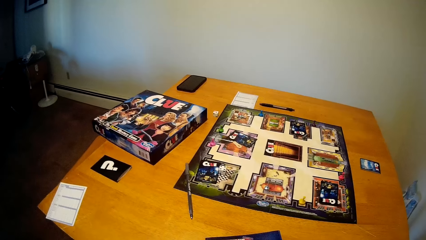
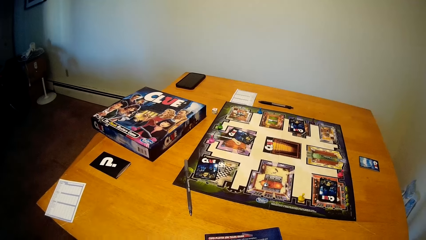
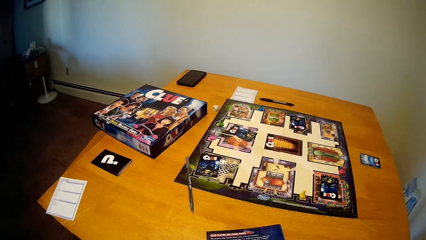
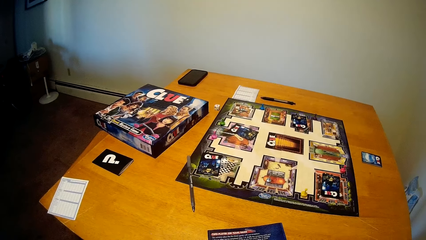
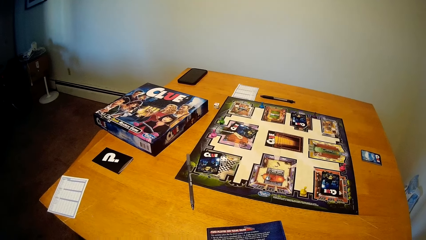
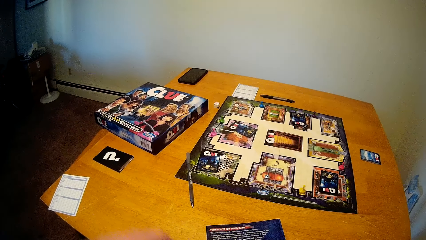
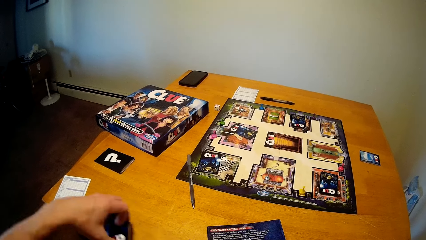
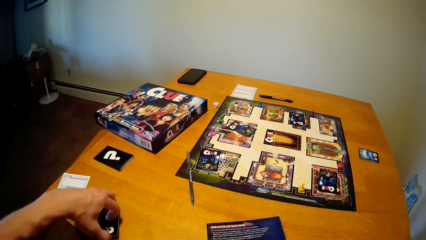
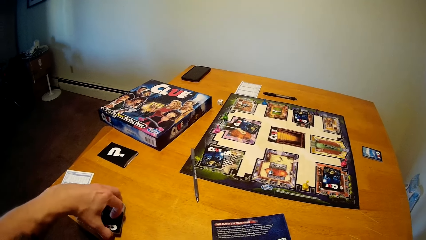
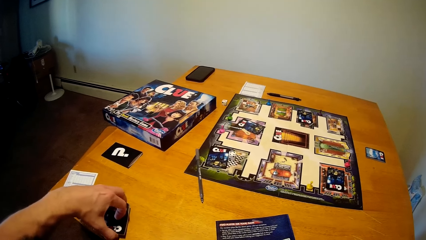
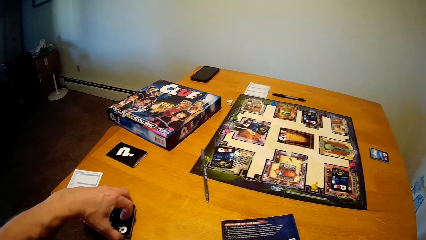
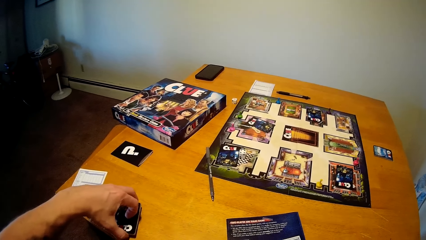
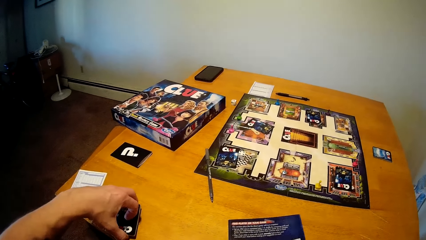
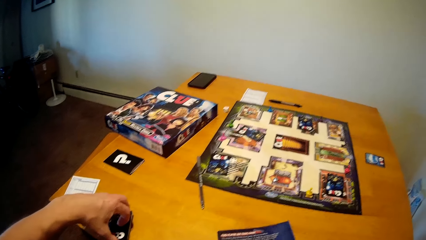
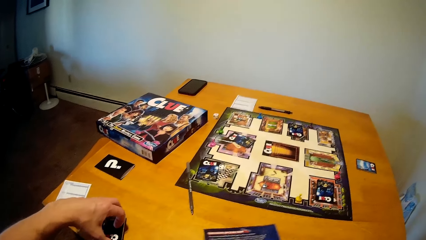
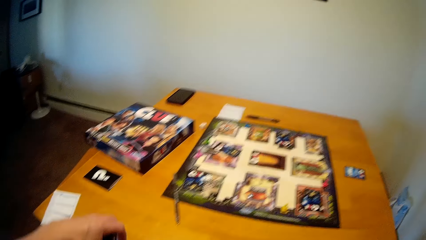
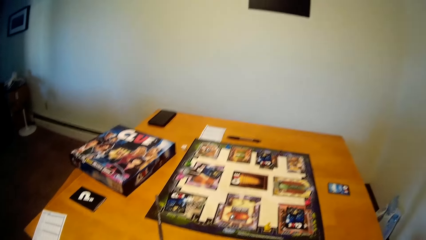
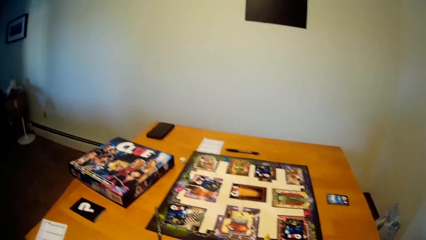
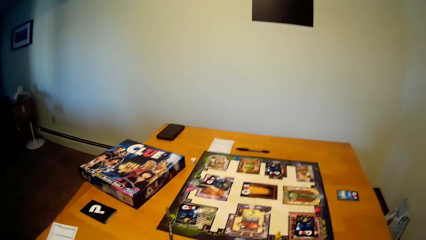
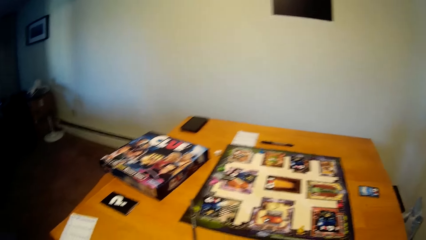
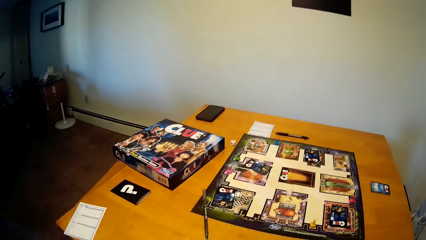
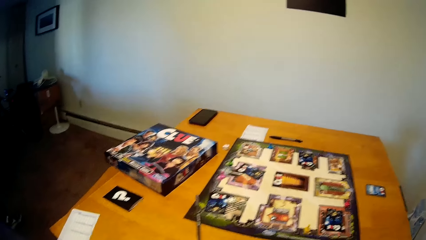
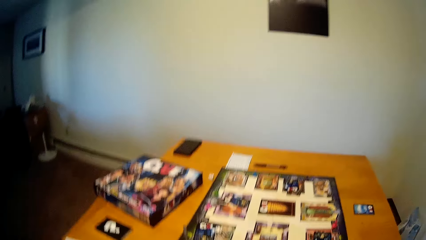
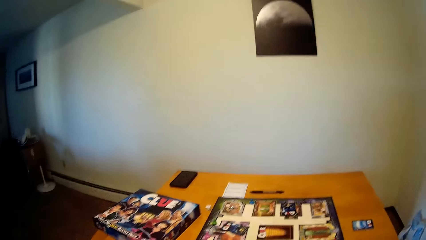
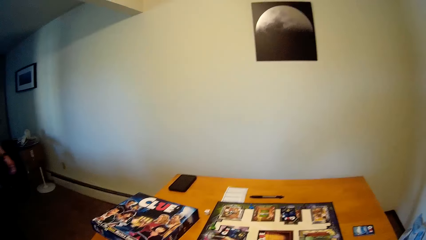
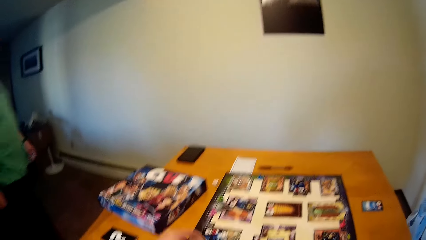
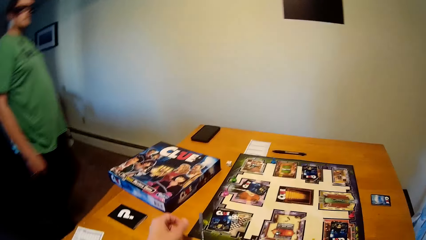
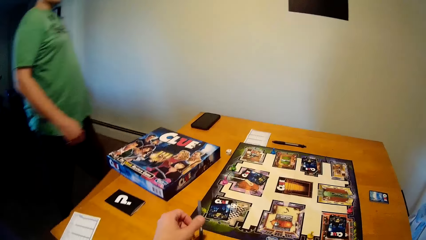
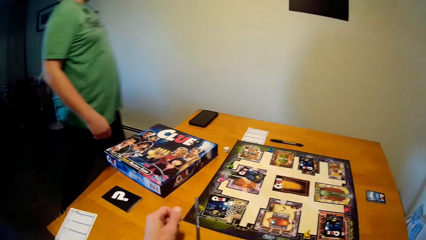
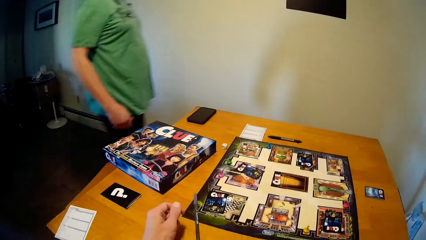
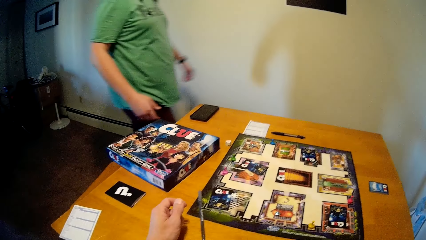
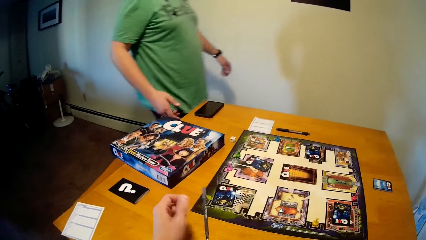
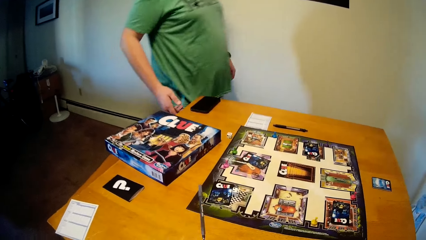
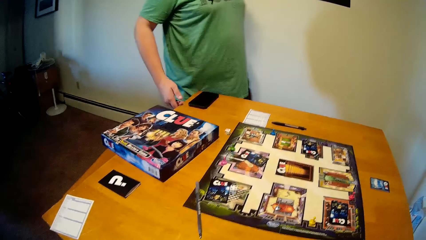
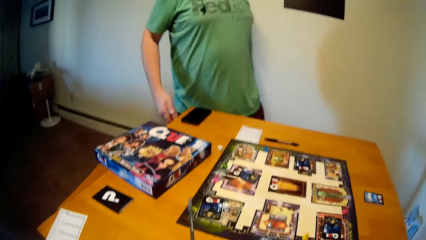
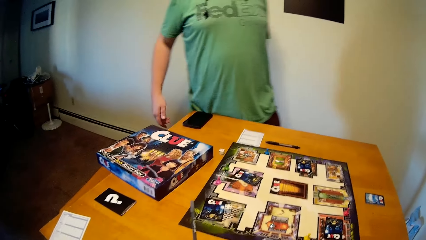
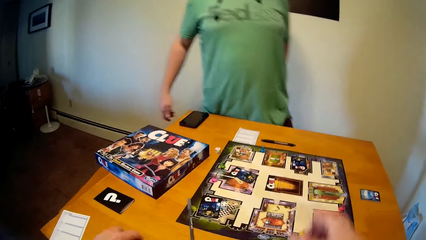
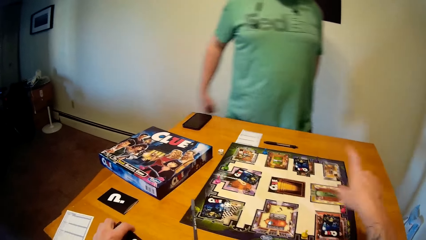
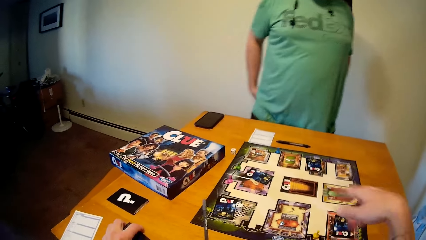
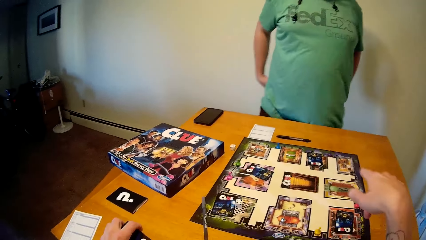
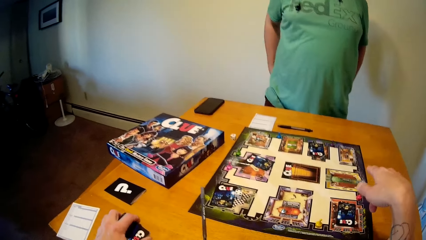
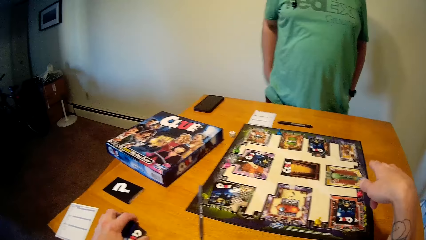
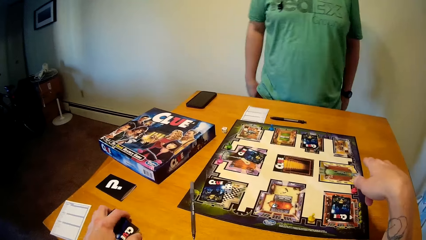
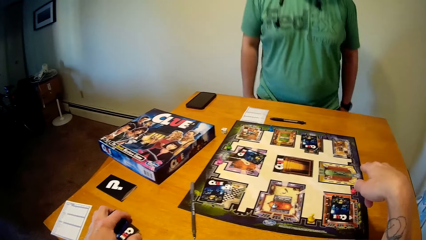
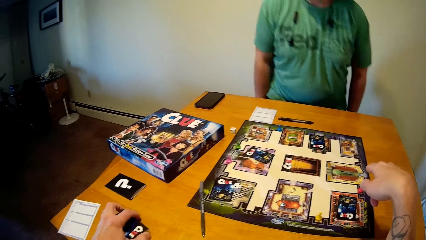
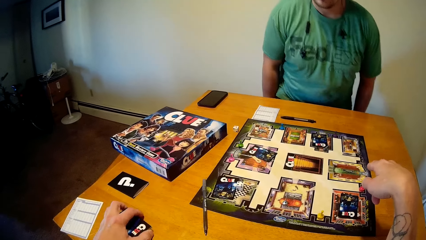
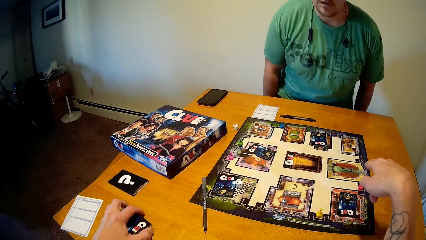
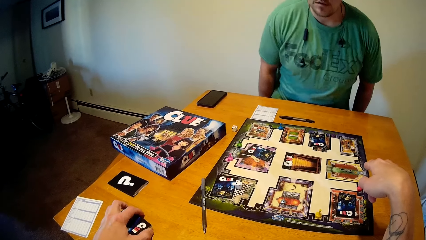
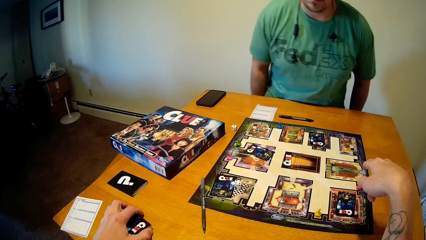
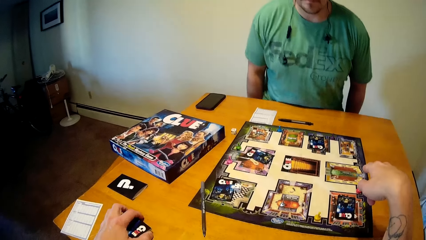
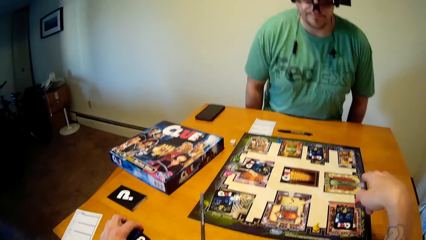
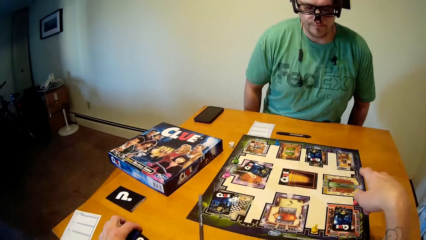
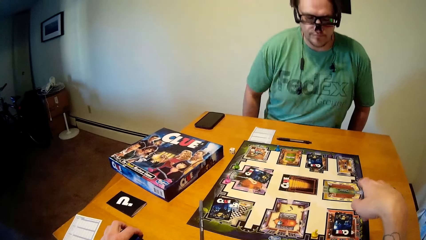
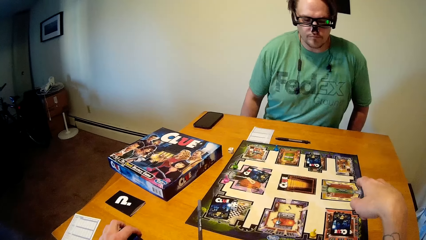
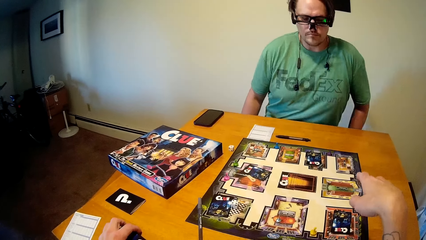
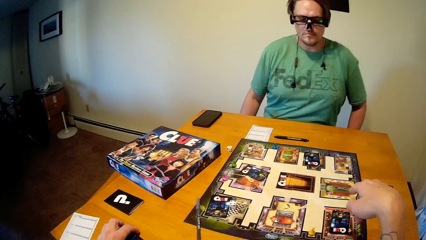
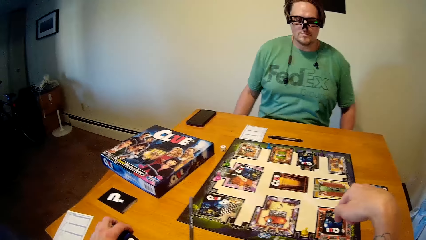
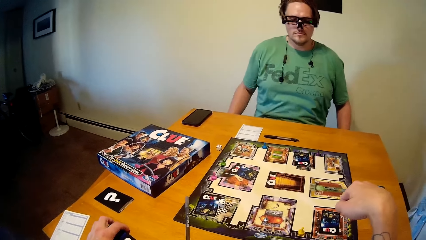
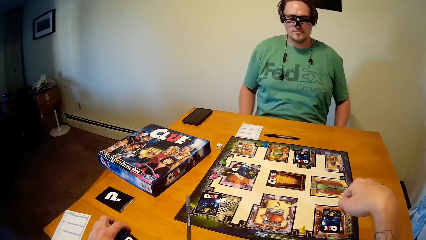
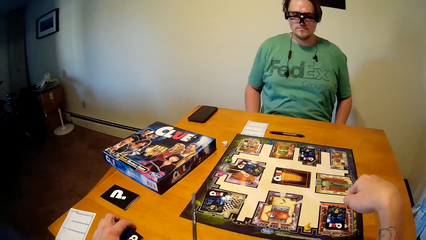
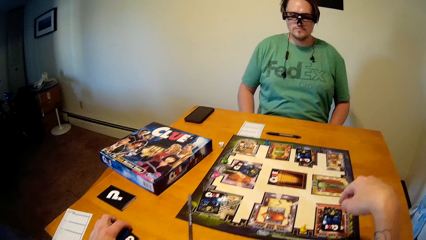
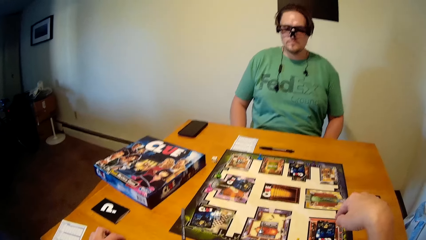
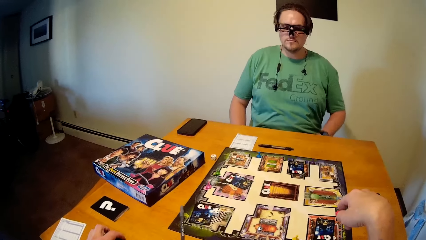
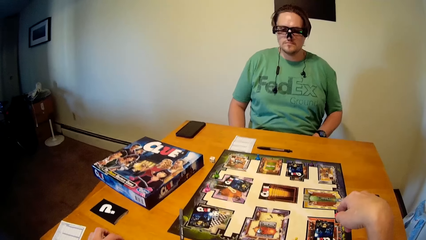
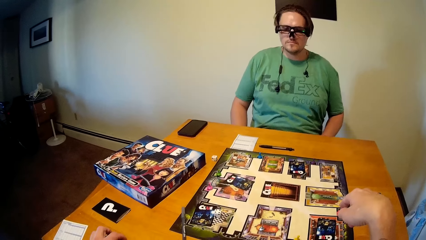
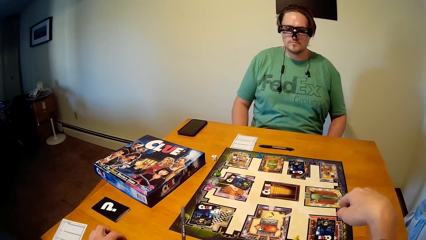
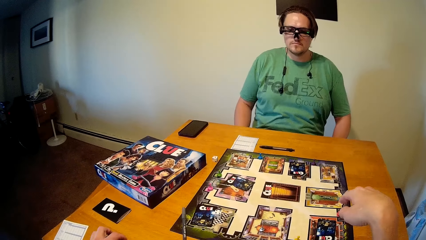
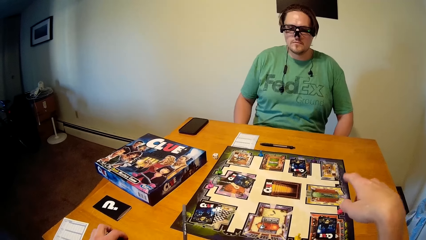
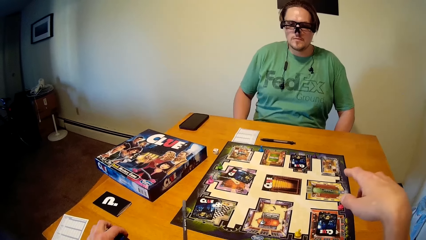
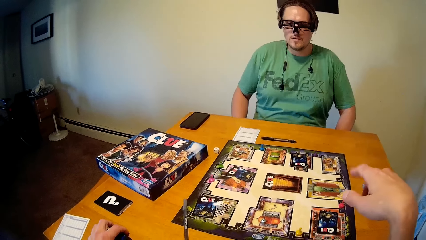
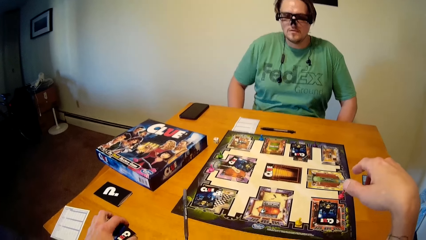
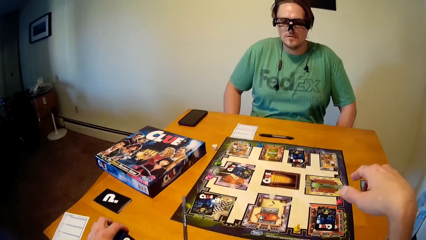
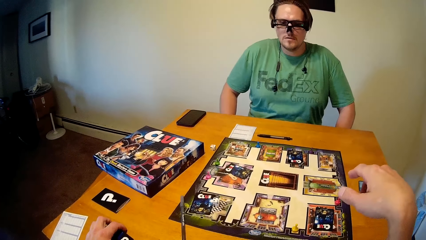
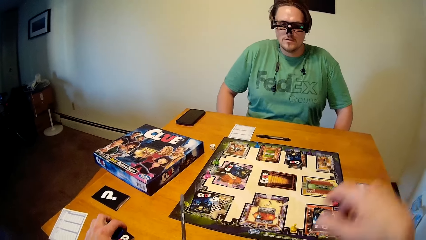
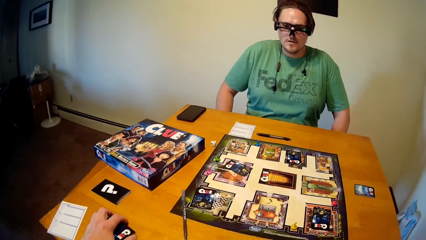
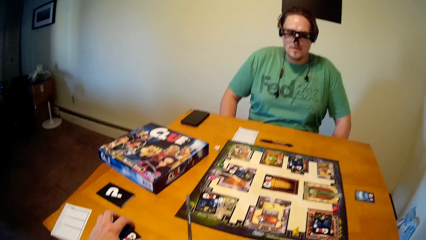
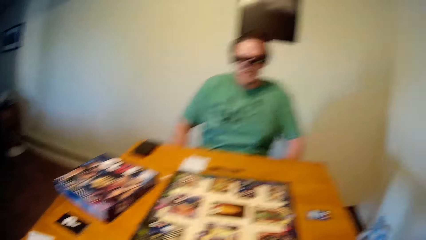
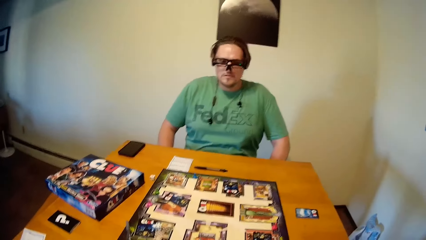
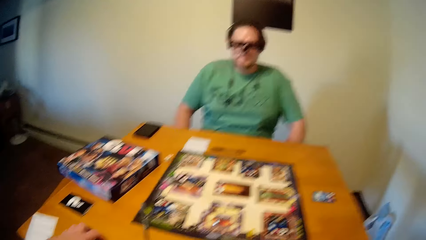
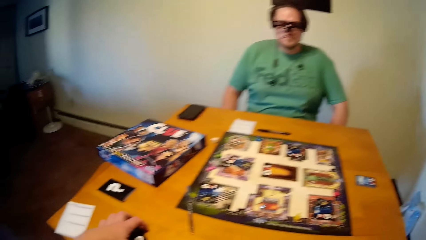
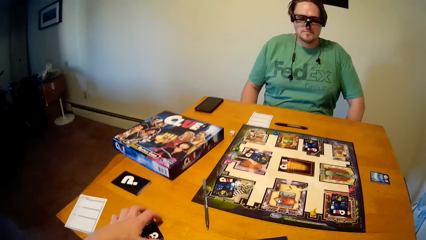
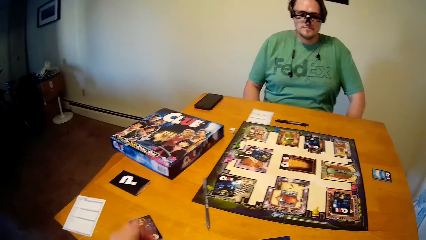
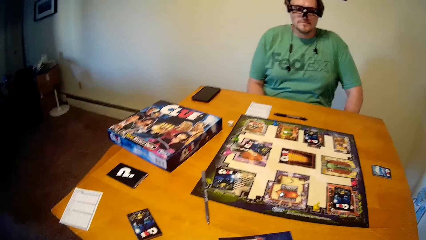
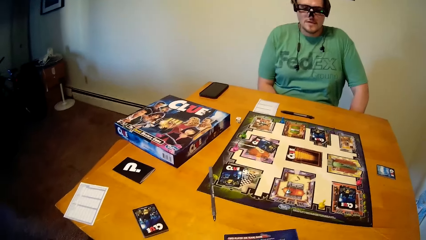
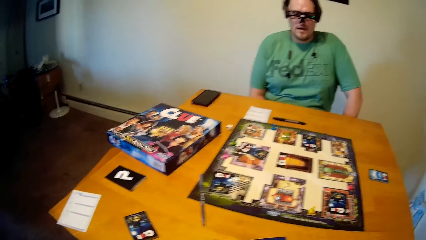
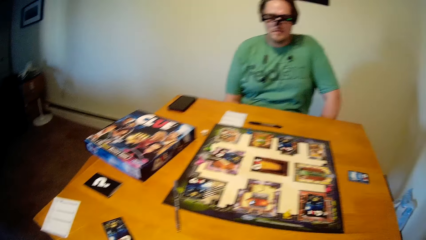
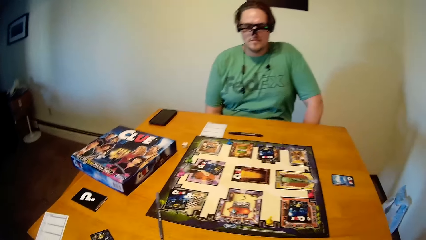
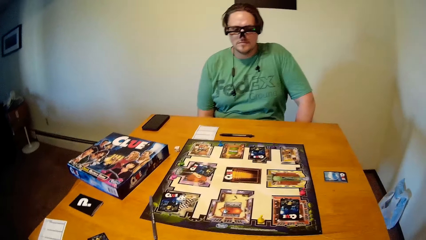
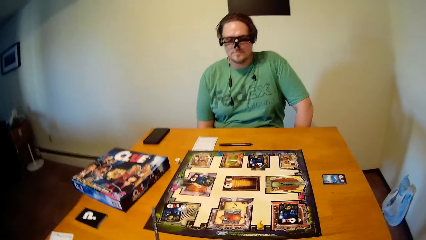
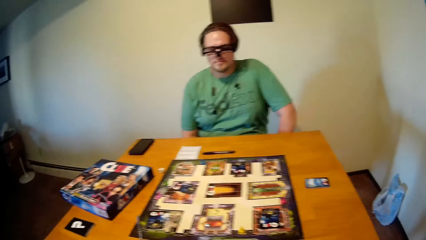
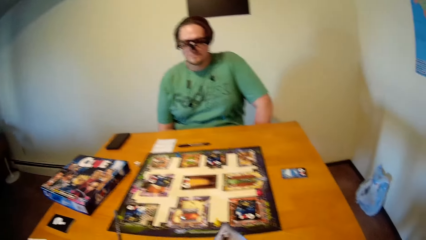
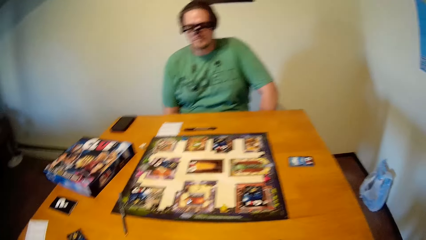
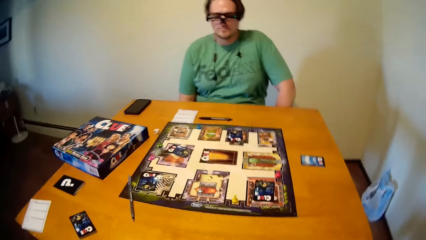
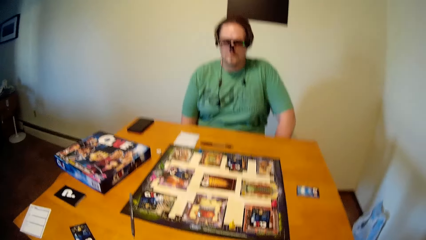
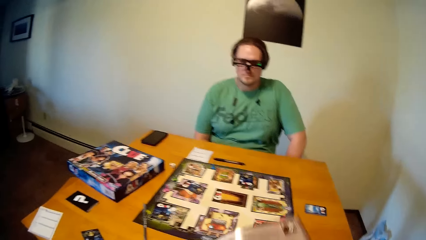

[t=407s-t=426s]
The camera wearer picks up the cards. He places the game cards on the table with his left hand. The man walks towards the table. The man sits opposite the camera wearer. The camera wearer puts the cards on the table.
